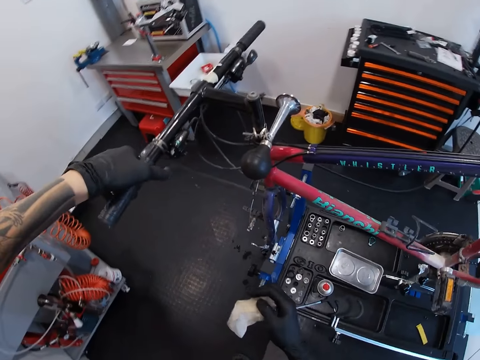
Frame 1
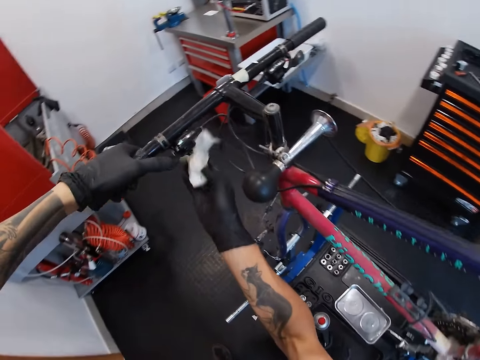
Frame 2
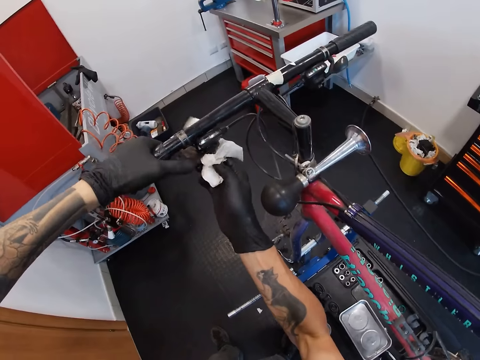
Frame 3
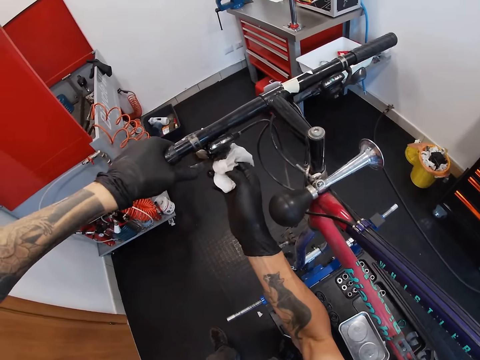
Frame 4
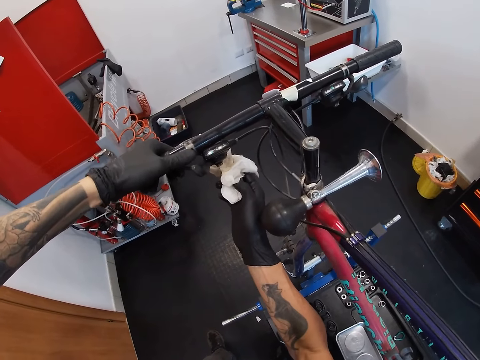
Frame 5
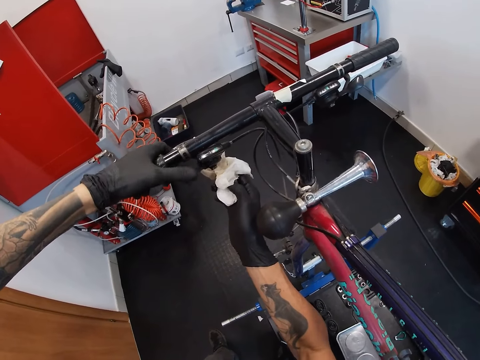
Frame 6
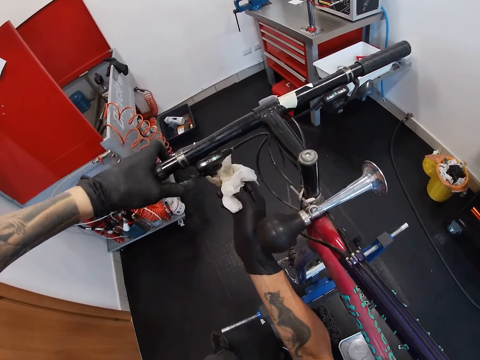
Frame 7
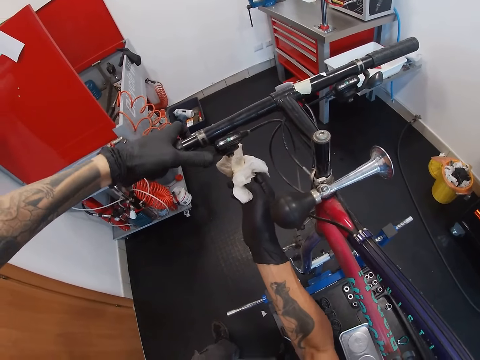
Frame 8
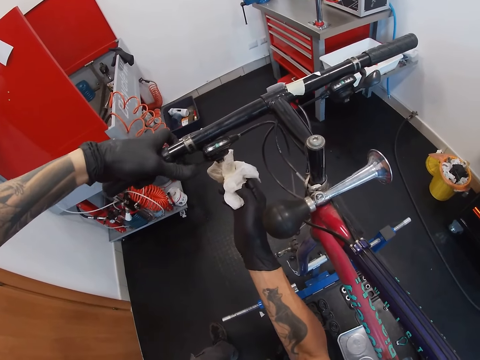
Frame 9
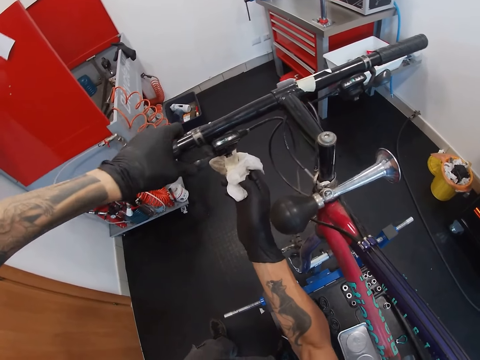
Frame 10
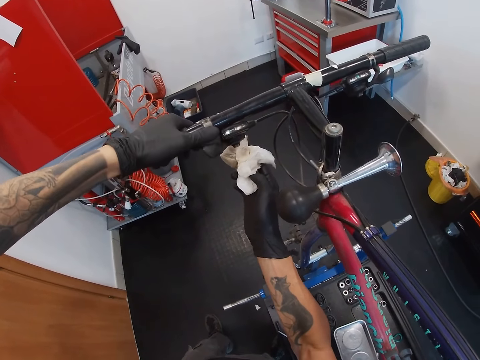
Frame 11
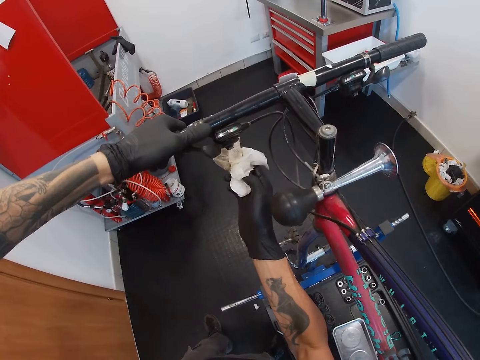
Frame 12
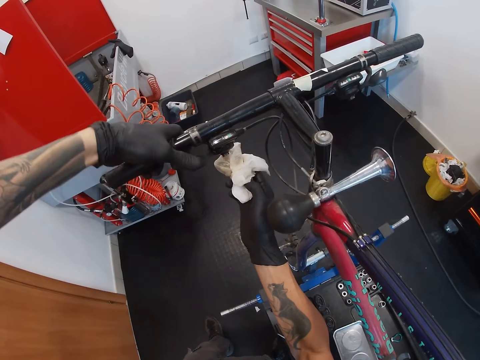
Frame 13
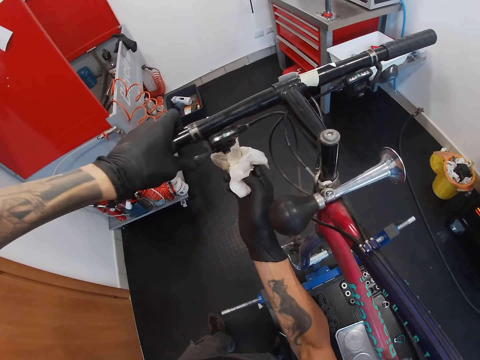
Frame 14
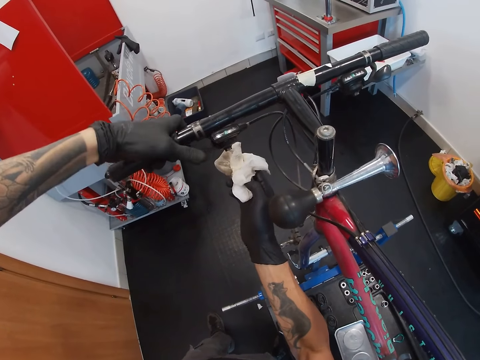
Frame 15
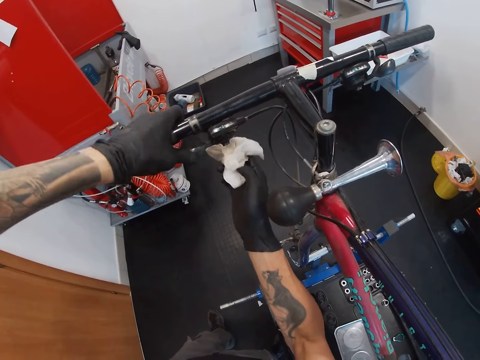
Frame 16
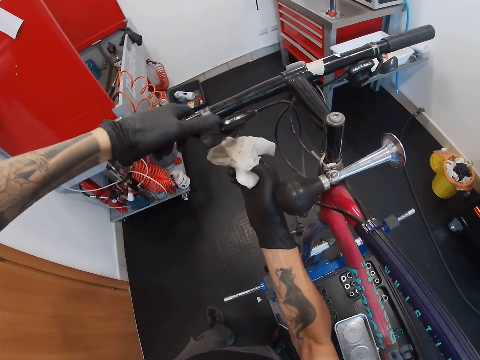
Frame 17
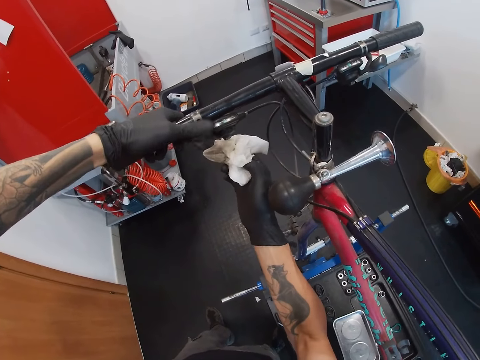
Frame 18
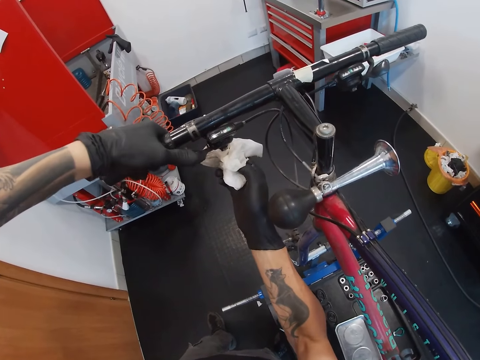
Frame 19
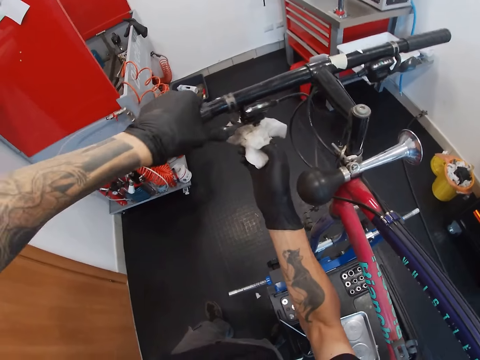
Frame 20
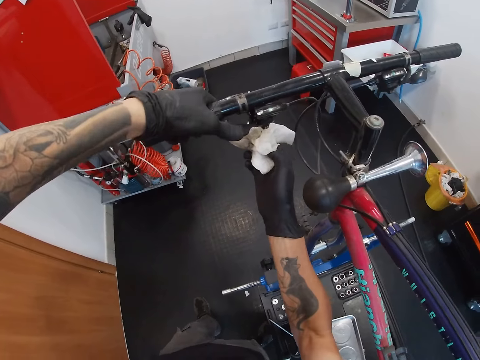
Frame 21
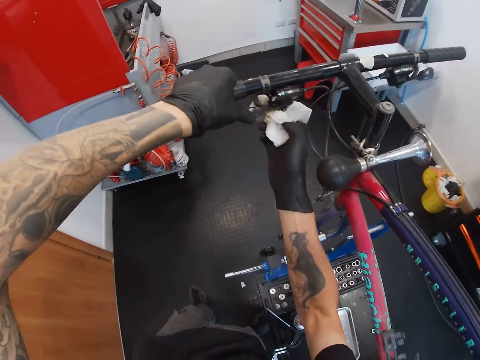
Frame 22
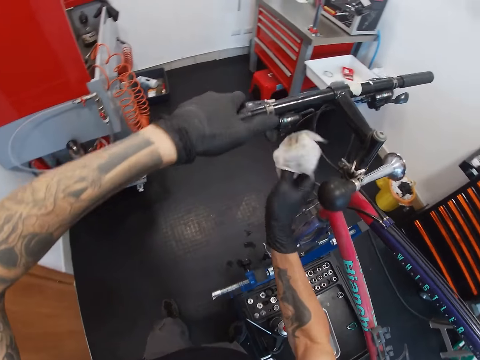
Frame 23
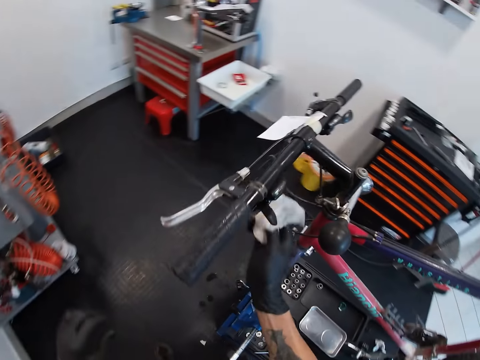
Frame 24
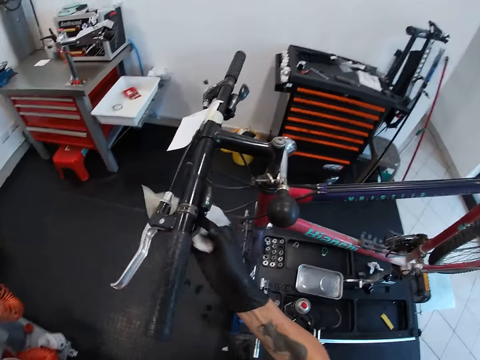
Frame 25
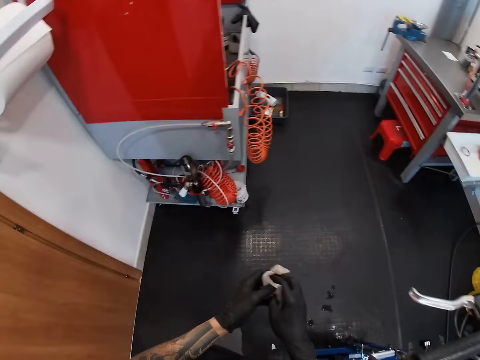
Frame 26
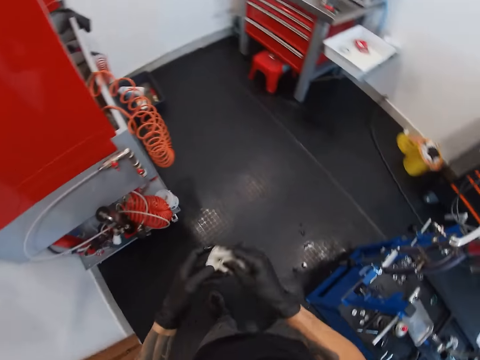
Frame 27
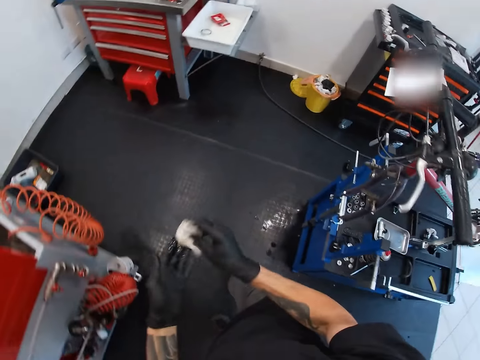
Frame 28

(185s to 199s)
The camera wearer holds the handlebar of the bicycle with his right hand. He adjusts the left lever. He wipes the lever clamp with the toilet paper sheet in his right hand. He presses the lever clamp control with his left hand. He adjusts part of the bicycle. He wipes the lever clamp with the toilet paper sheet in his right hand. He wipes both hands with the toilet paper sheet.

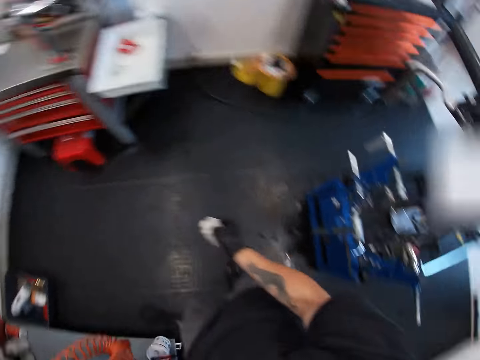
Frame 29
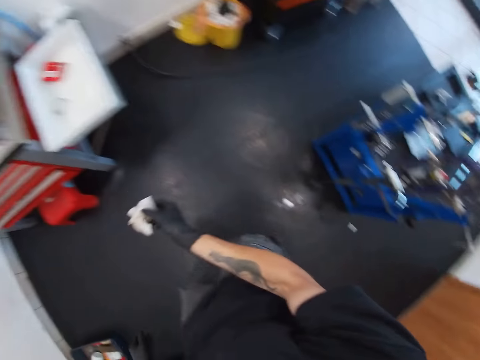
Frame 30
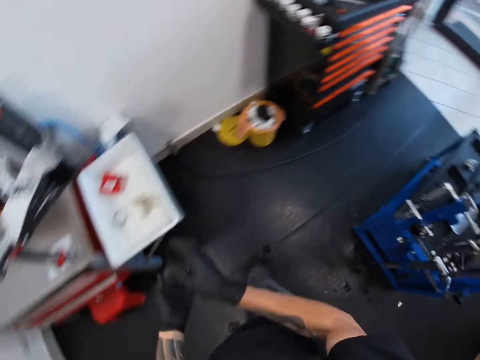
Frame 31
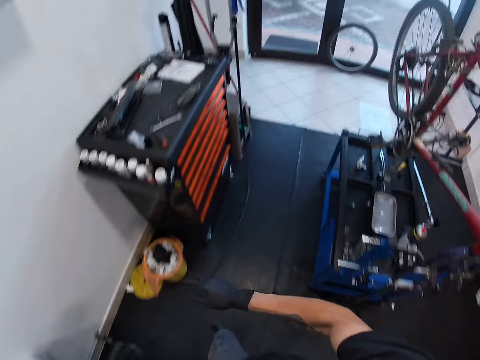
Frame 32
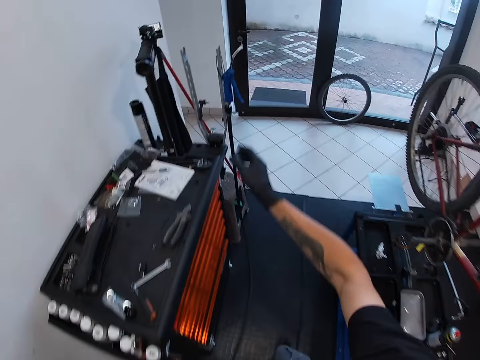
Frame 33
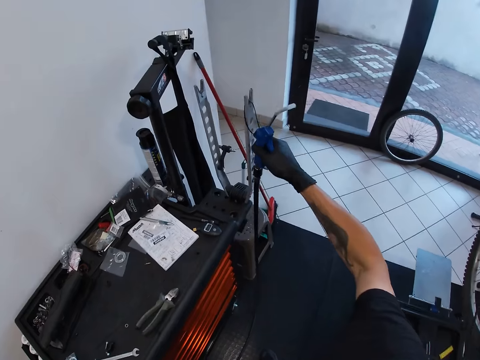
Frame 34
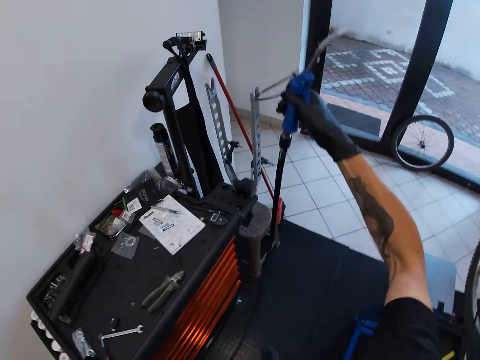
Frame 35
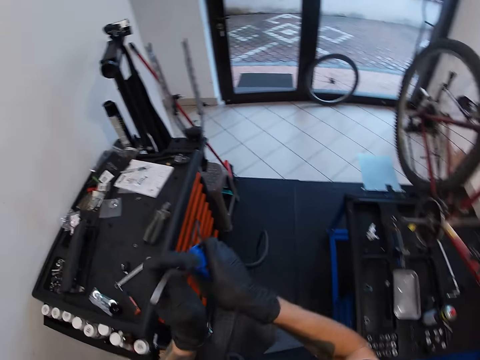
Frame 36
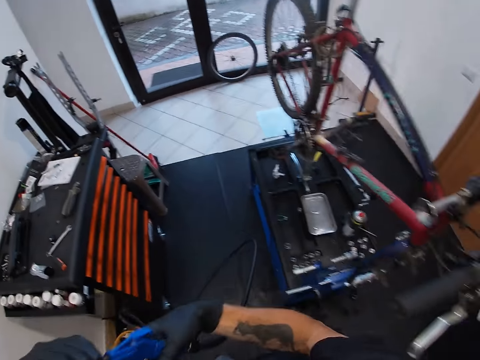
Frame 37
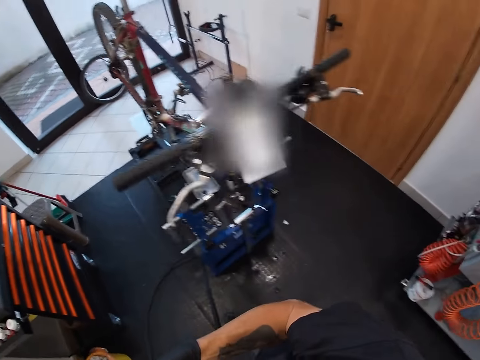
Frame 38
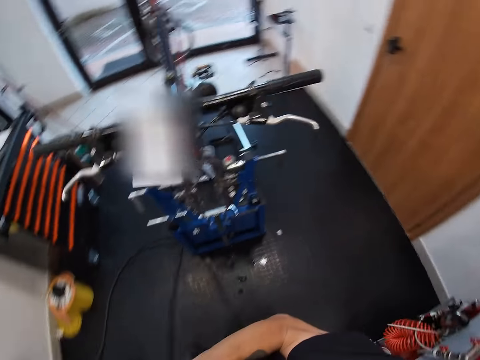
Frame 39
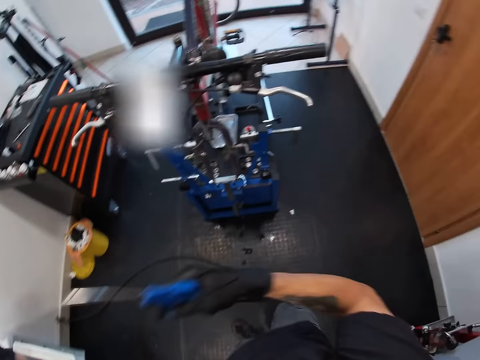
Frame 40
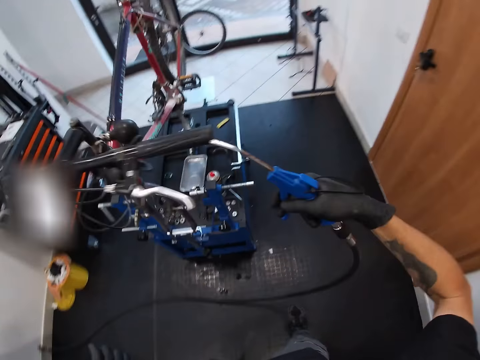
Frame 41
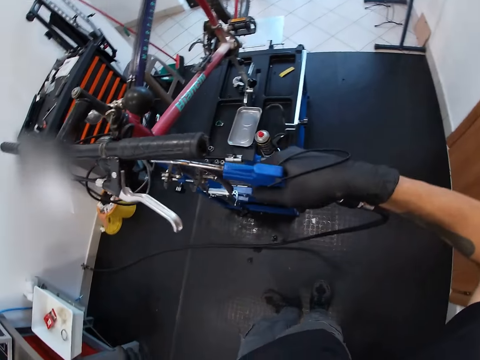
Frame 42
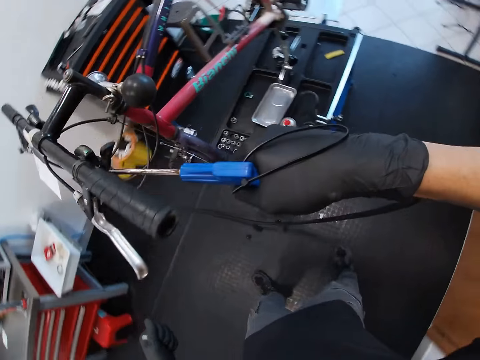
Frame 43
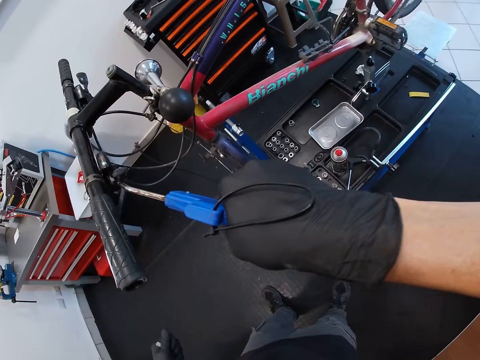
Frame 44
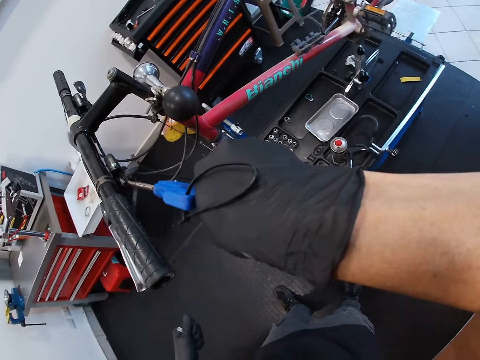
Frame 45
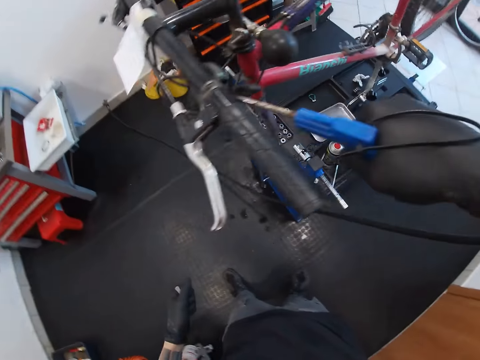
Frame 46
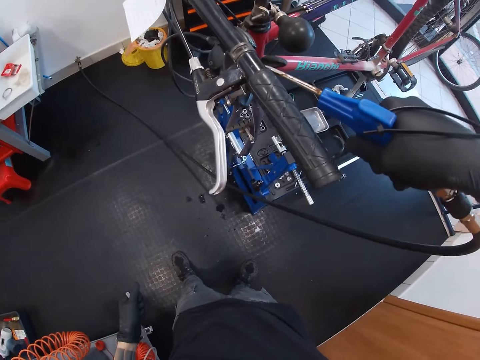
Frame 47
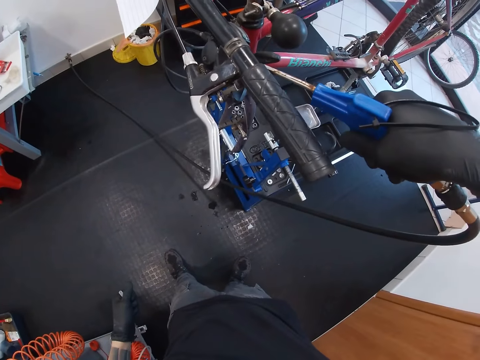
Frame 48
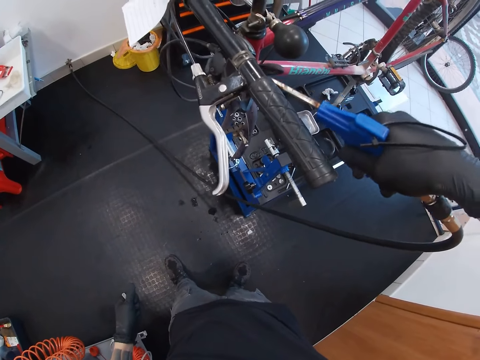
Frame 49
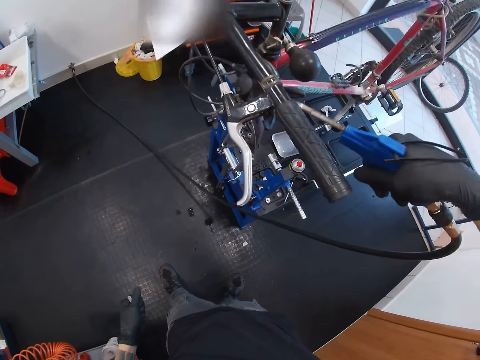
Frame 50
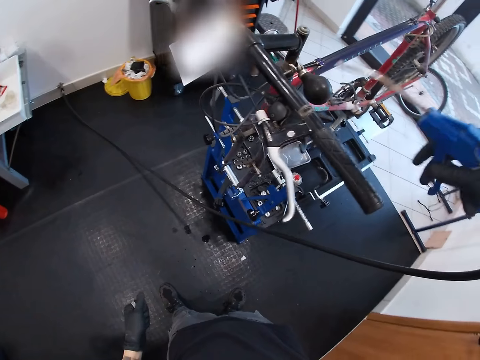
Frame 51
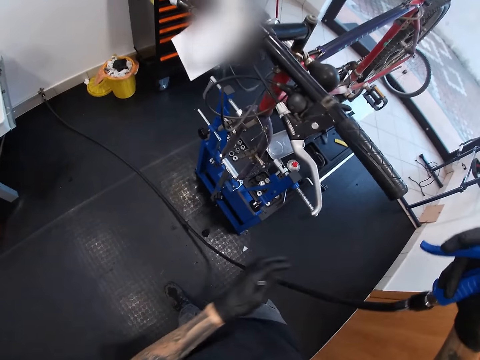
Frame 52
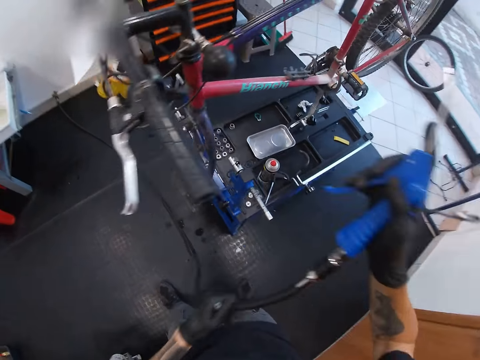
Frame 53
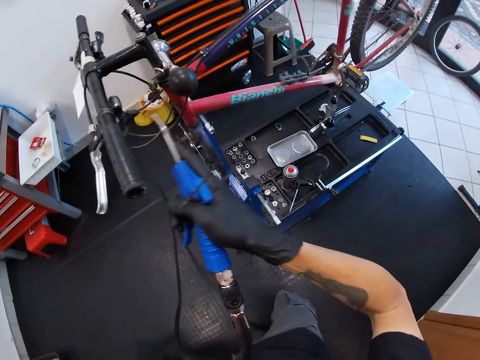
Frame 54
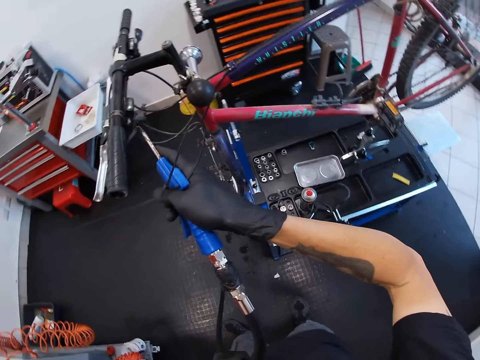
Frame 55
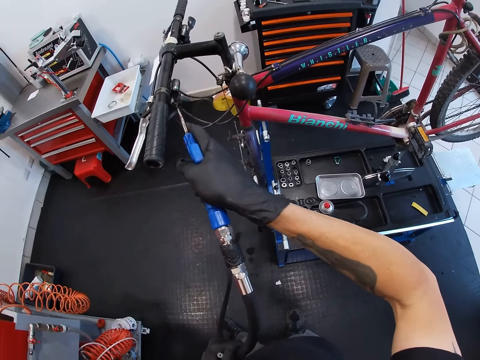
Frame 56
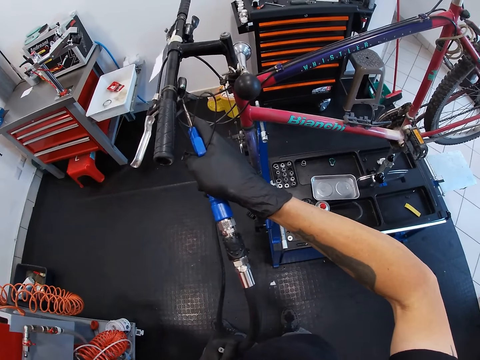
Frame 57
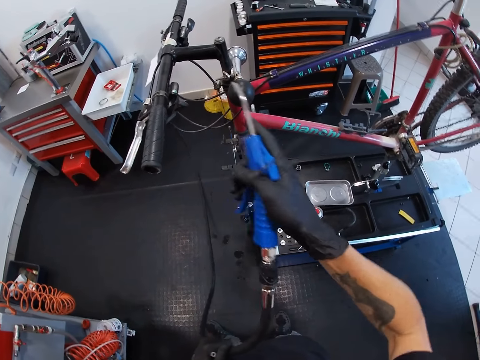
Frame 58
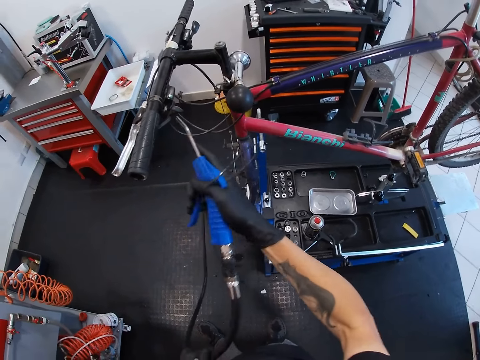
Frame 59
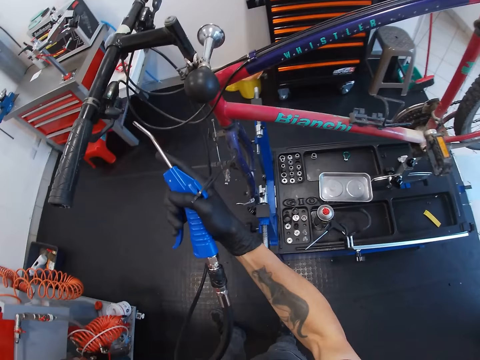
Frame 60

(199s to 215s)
The camera wearer walks around. He throws the toilet paper sheet into a tray with his right hand. He walks around. He unhooks an oil gun nozzle with his right hand. He walks around. He holds the oil gun nozzle with both hands. He removes the oil gun nozzle lid with his left hand. He wipes the oil gun nozzle with his left hand. He inserts the oil gun nozzle into the lever clamp with his right hand. He removes an object from the bicycle. He adjusts the gun nozzle wire with his left hand. He inserts the oil gun nozzle into the lever clamp with his right hand. He removes an object from the bicycle.
